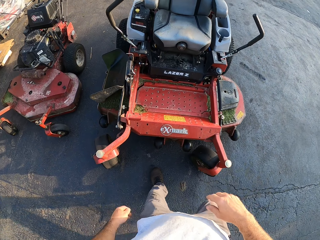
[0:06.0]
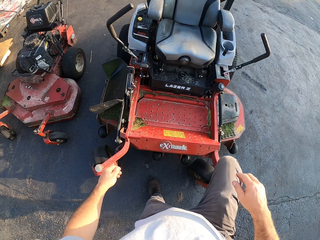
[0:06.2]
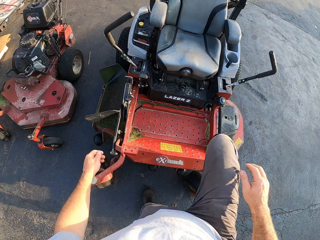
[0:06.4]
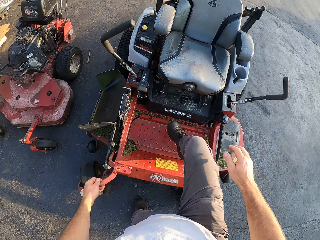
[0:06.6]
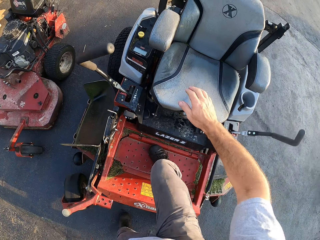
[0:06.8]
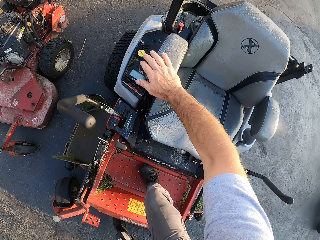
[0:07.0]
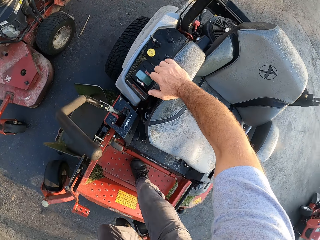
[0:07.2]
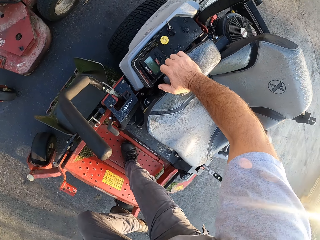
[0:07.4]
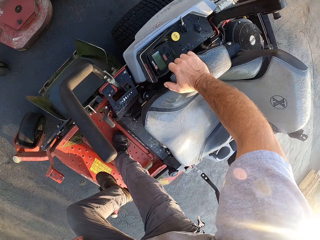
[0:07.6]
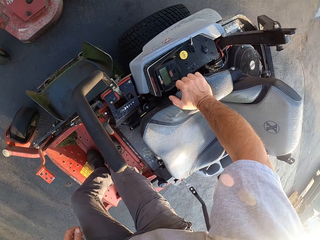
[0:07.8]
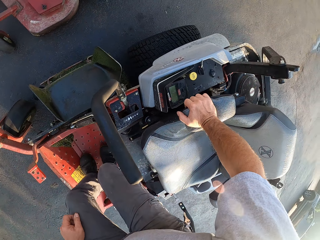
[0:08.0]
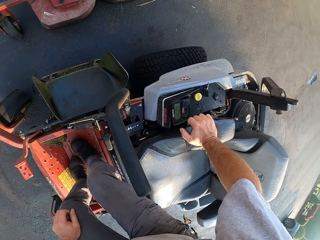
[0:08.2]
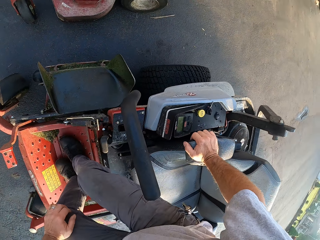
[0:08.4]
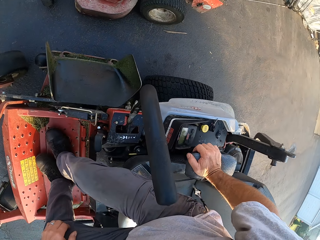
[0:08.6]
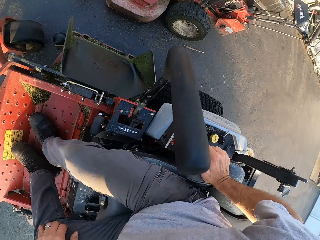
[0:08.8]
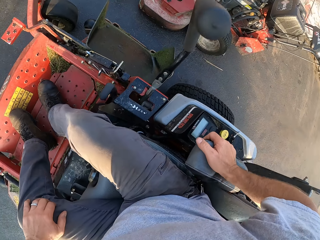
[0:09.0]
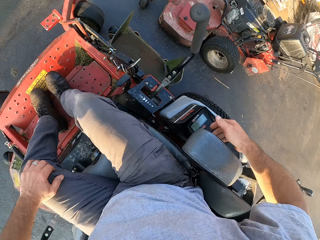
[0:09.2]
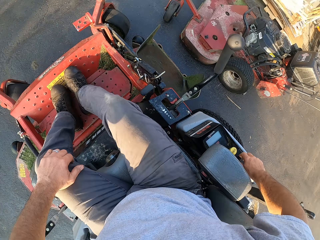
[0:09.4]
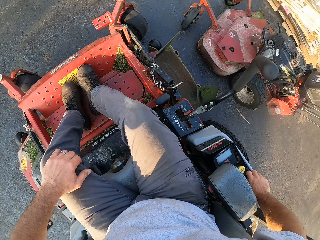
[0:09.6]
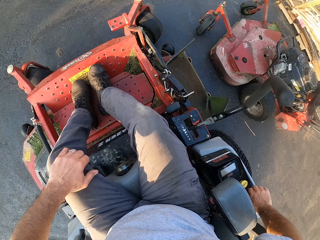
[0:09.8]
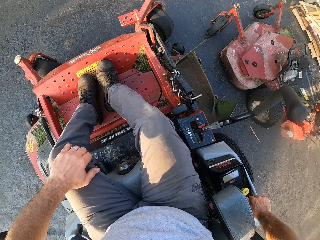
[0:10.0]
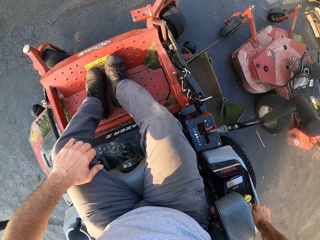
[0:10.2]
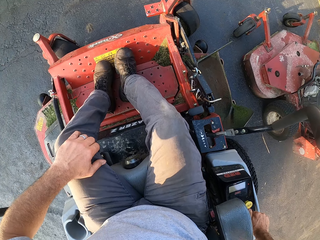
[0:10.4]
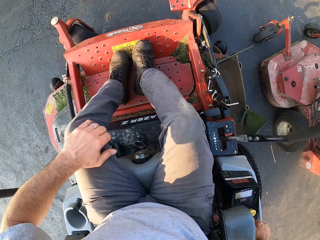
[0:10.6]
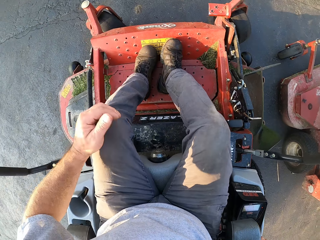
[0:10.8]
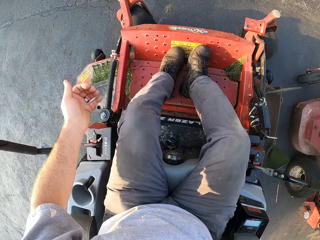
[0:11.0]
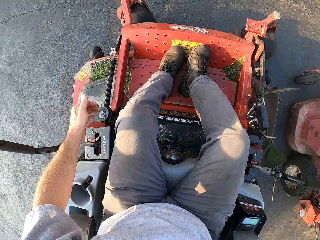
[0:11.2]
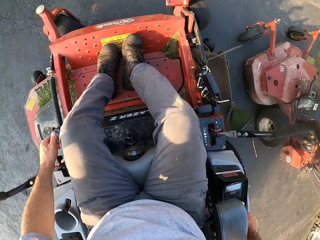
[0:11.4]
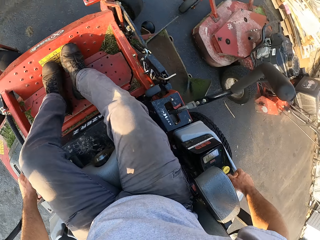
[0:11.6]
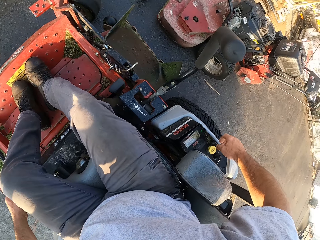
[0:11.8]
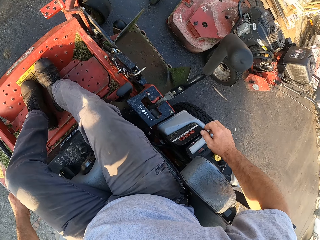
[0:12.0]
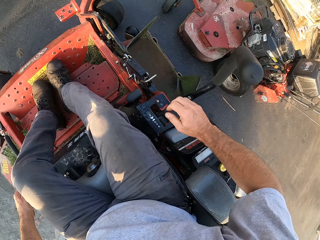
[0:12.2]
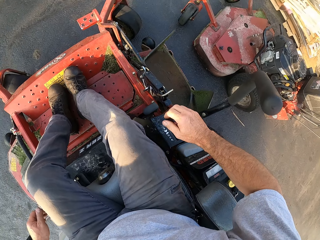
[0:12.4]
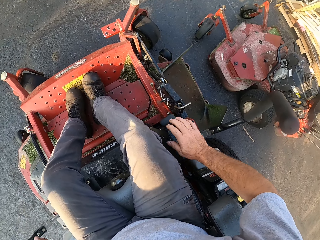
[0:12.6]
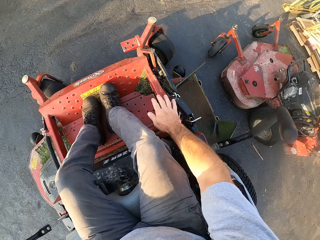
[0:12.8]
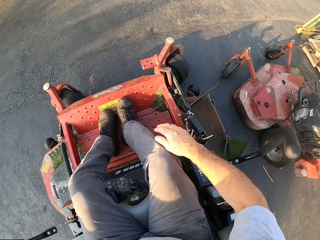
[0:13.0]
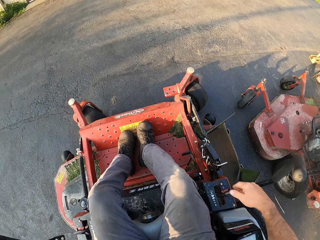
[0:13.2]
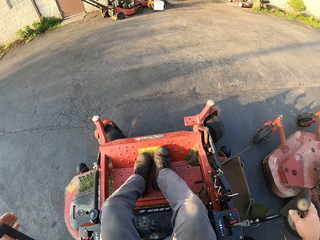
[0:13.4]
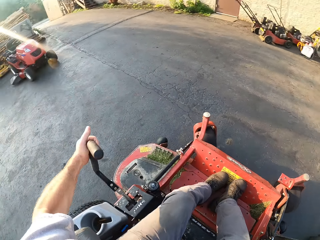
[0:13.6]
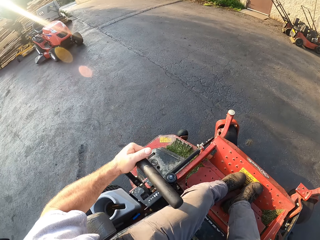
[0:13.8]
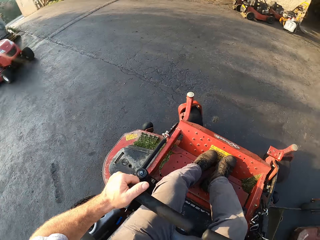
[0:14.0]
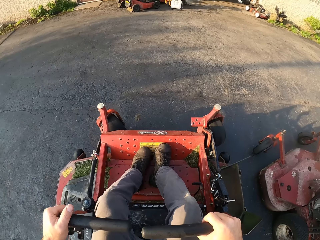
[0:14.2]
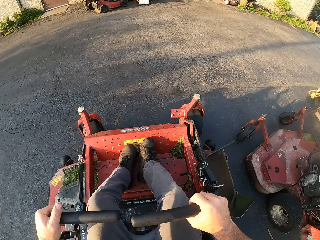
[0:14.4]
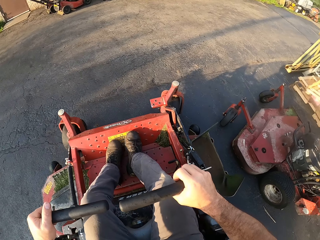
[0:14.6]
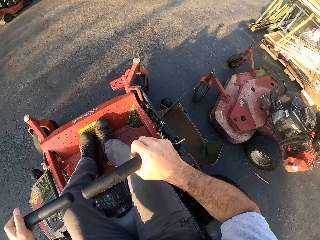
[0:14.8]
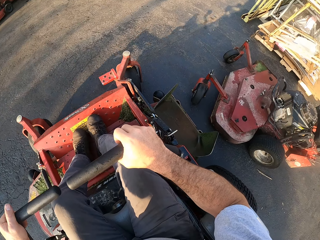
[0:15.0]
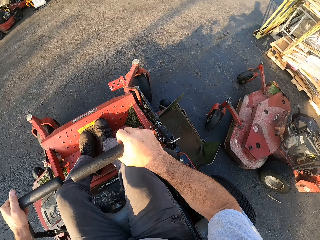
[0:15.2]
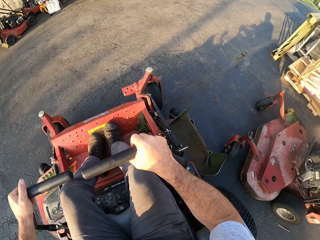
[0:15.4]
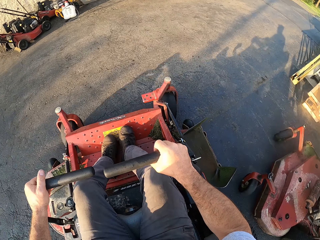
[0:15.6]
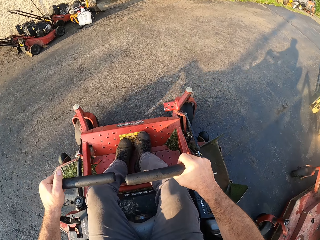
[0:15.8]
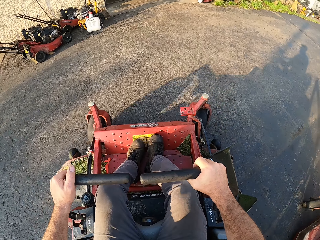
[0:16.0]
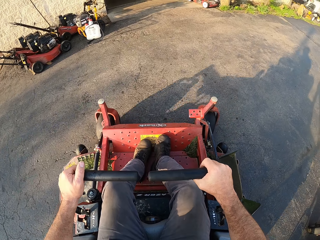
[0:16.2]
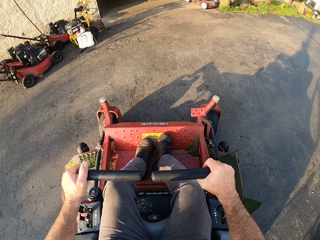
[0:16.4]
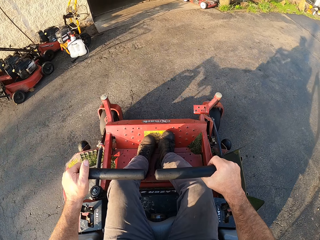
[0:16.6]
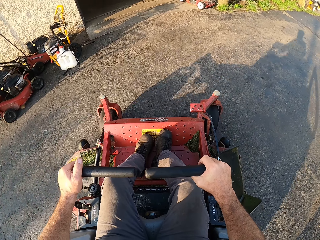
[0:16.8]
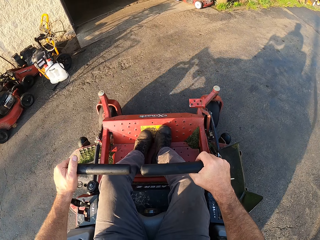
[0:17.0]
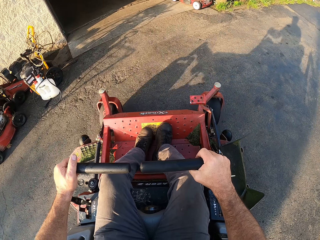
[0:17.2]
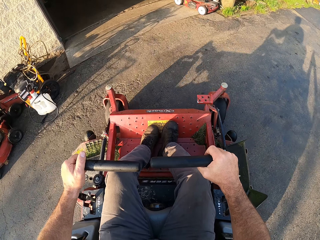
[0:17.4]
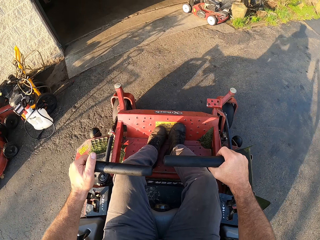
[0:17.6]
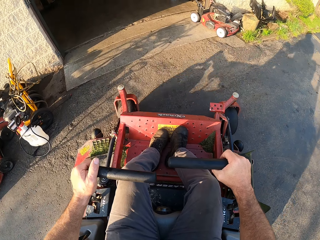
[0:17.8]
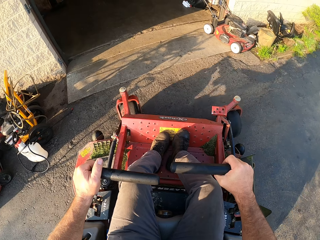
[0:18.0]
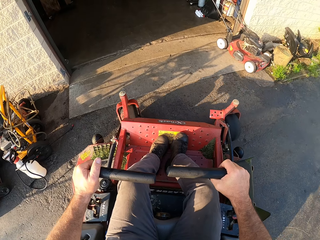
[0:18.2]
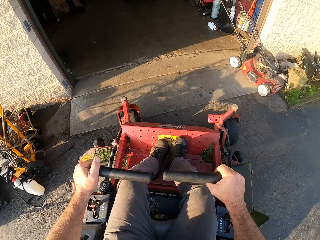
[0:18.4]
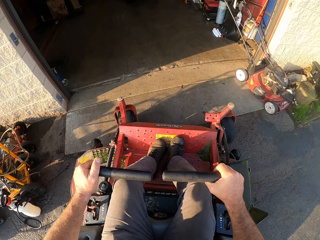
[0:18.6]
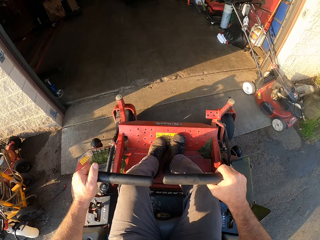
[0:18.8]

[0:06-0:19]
The camera wearer sits on the lawn mower. They press a button. They turn on the lawn mower. They turn the gear. They push the gear on the lawn mower. They pull the handles of the lawn mower together. They drive the lawn mower into a workshop.

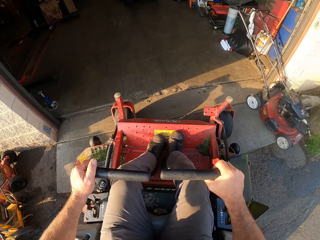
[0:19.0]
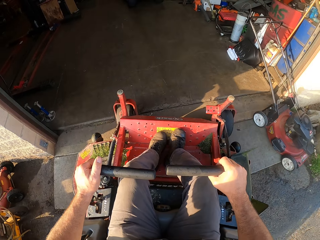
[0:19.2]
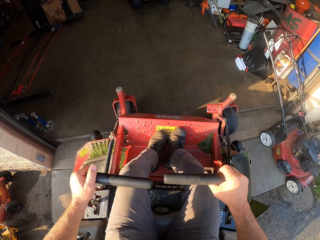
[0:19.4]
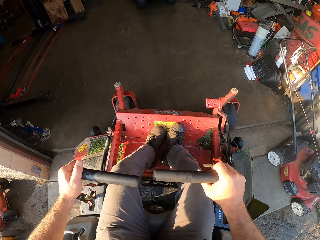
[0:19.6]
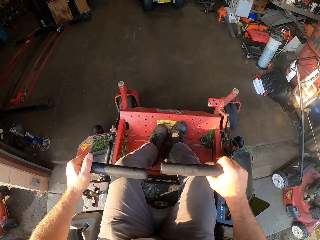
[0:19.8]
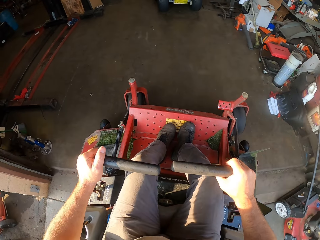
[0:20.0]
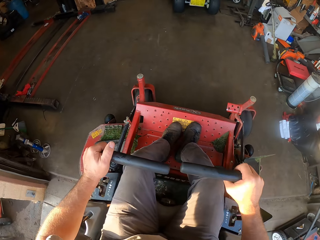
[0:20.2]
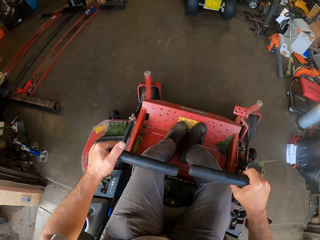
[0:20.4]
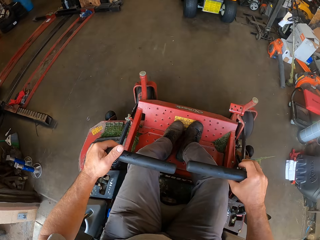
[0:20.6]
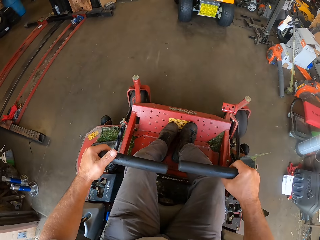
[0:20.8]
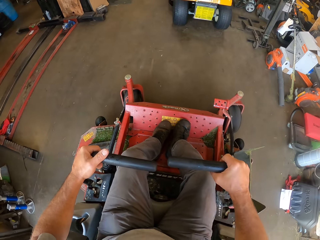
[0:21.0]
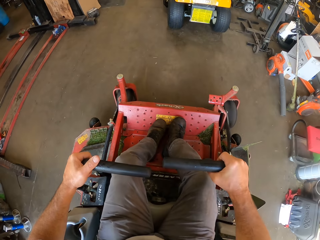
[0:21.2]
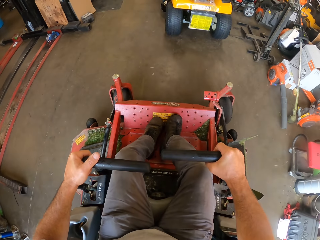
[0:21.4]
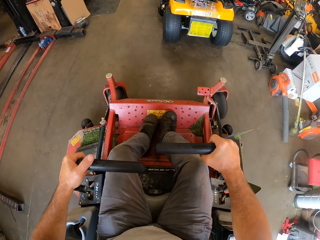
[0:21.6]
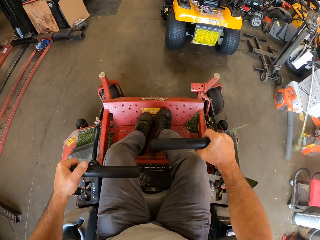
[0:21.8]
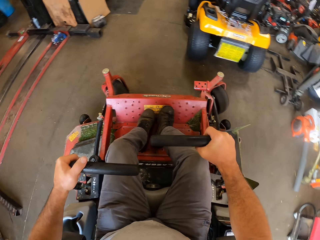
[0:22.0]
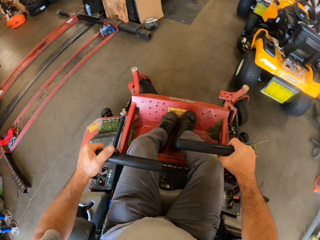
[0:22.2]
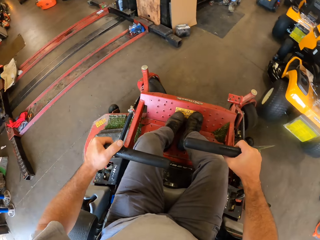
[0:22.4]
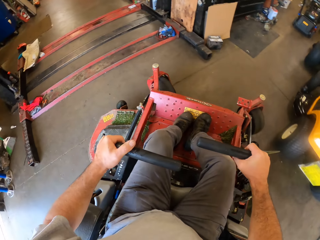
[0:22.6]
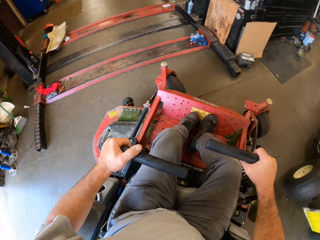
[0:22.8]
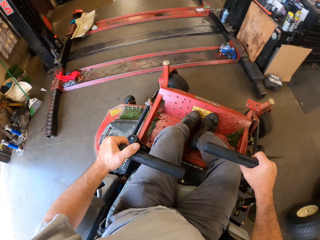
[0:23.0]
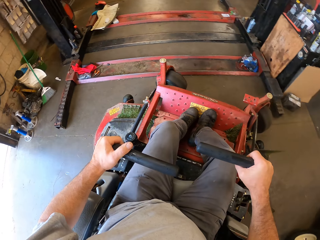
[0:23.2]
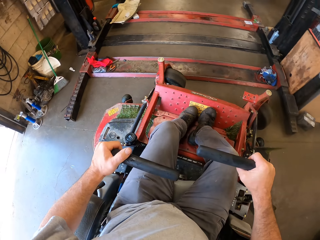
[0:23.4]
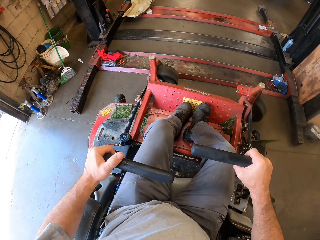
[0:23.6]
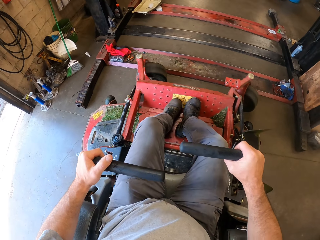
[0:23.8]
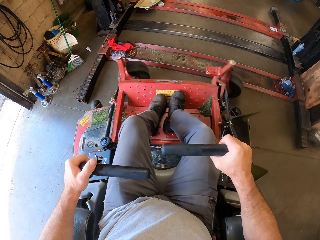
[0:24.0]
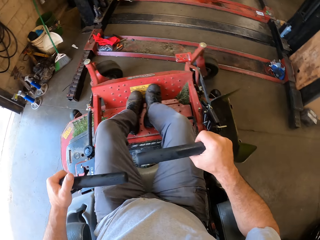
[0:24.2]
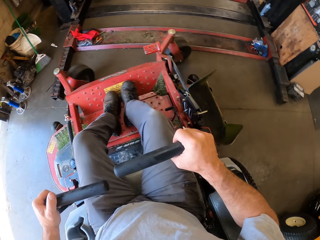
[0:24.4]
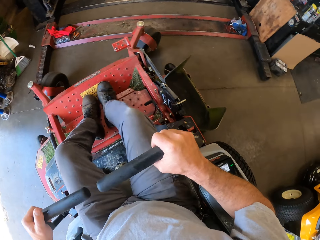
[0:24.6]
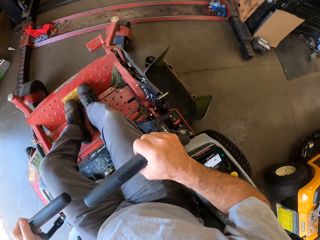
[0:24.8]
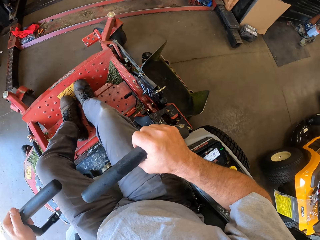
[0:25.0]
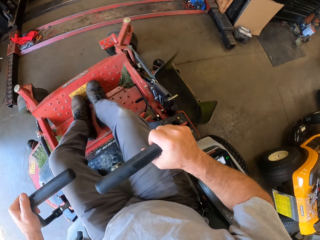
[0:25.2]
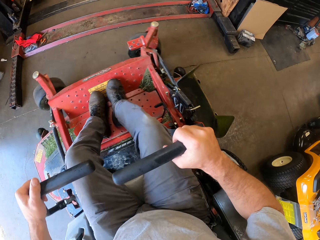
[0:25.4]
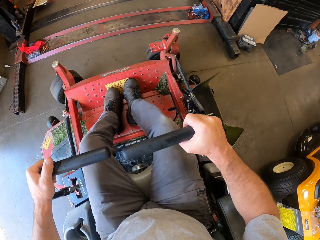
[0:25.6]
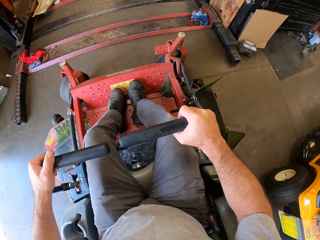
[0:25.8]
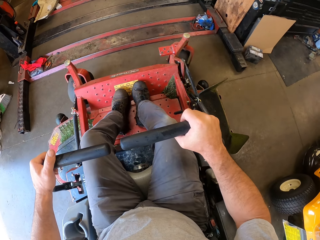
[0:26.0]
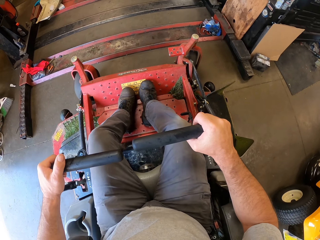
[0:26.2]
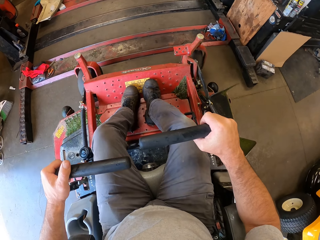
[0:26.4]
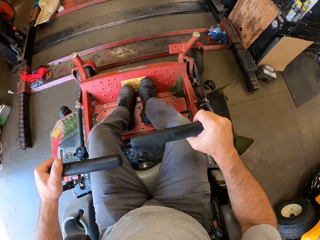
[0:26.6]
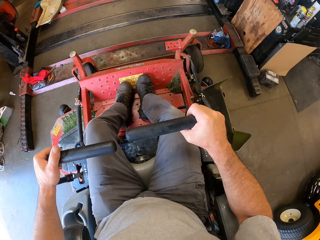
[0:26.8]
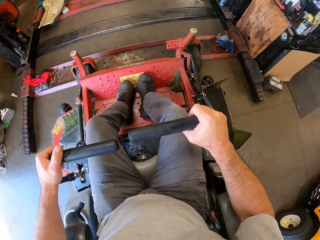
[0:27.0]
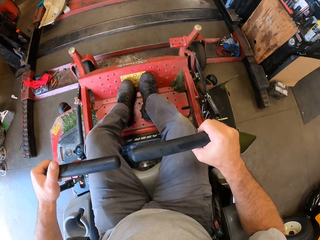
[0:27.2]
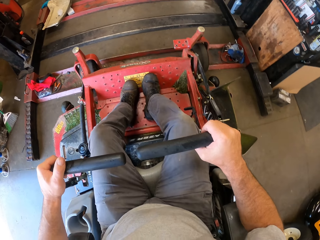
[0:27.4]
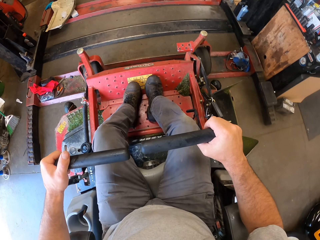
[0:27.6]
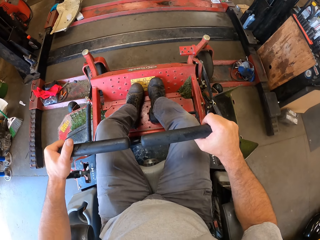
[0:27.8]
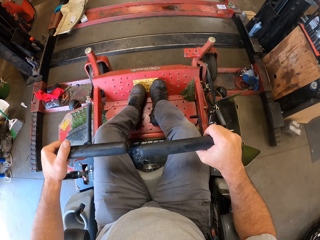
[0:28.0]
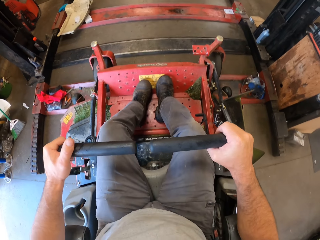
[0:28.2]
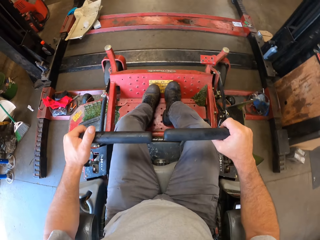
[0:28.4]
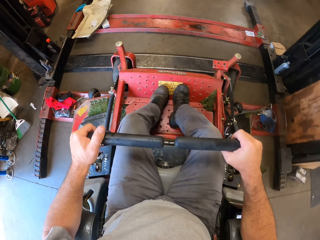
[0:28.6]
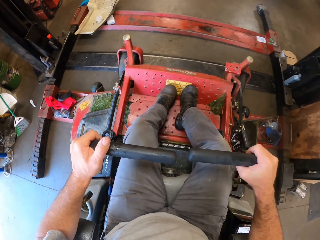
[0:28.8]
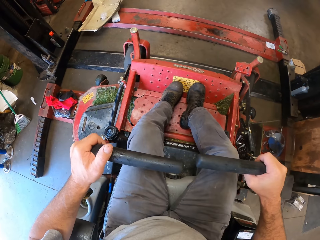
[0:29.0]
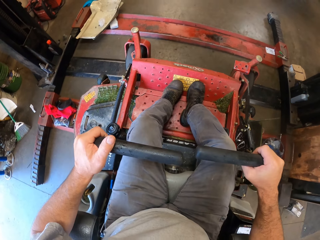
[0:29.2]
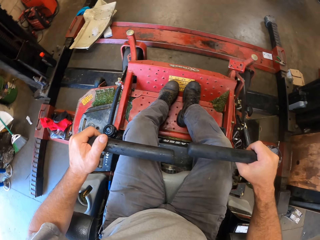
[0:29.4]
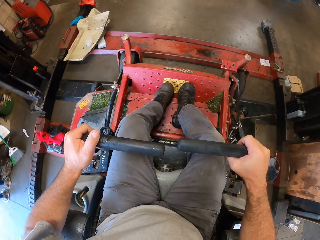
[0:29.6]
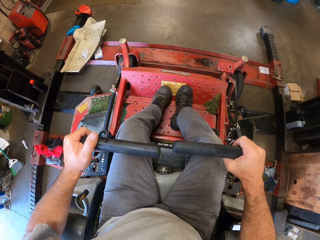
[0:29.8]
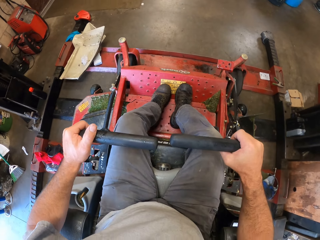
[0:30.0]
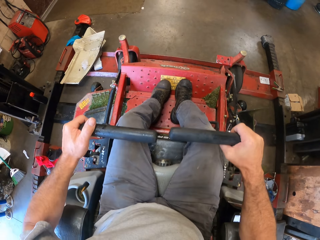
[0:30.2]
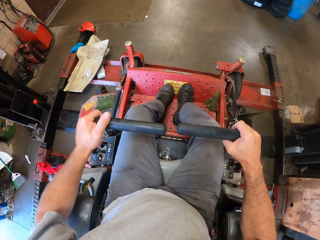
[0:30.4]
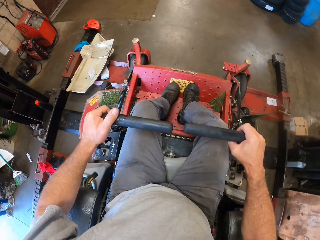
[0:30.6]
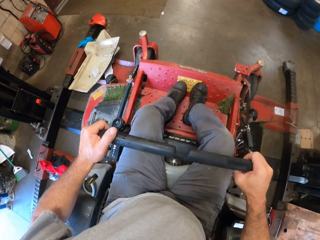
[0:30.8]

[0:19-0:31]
The camera wearer drives the lawn mower machine into the garage. They climb a workshop lift with the lawn mower.
